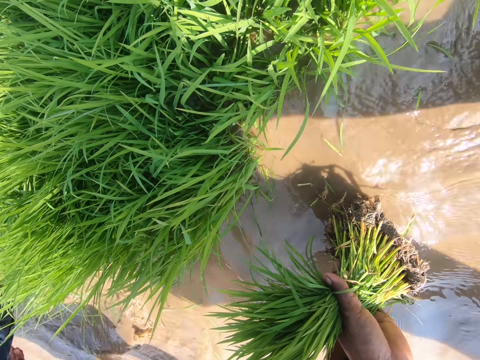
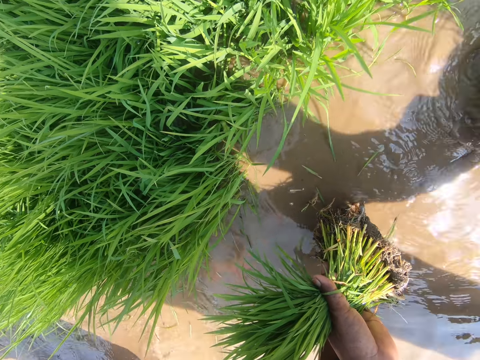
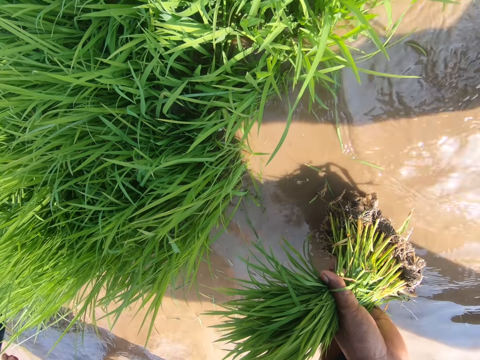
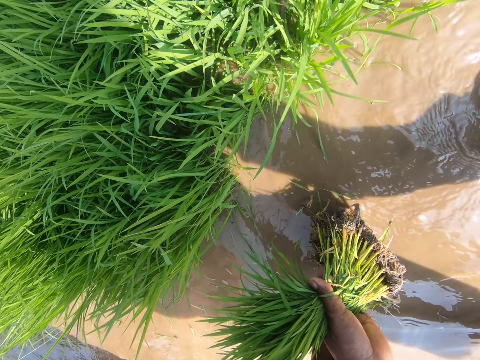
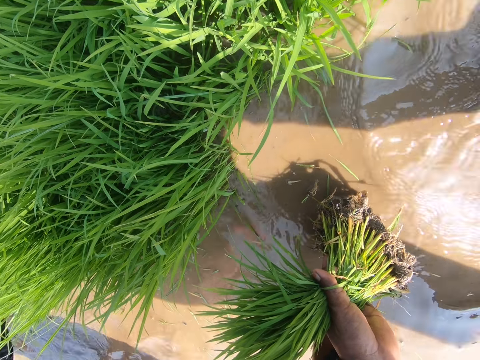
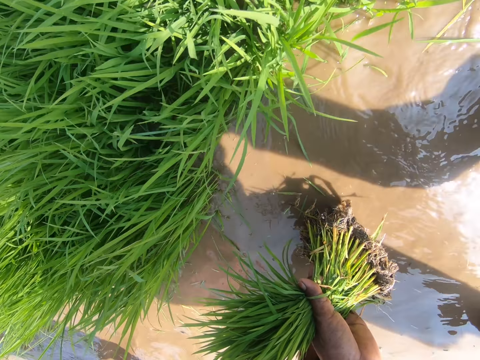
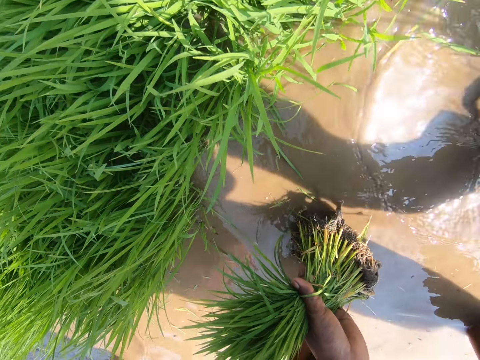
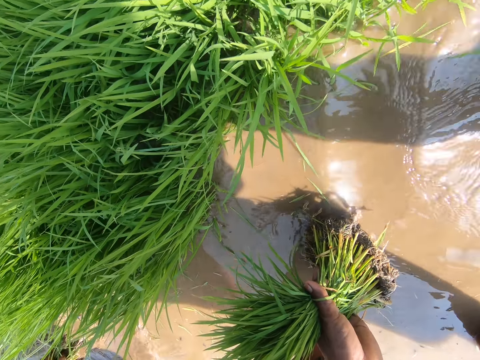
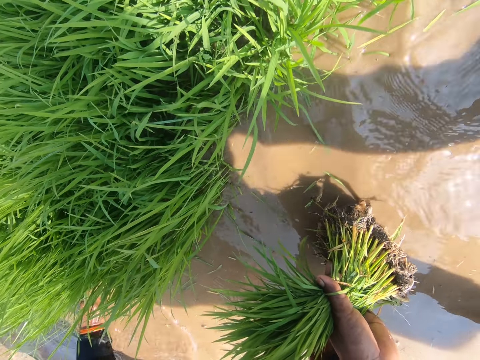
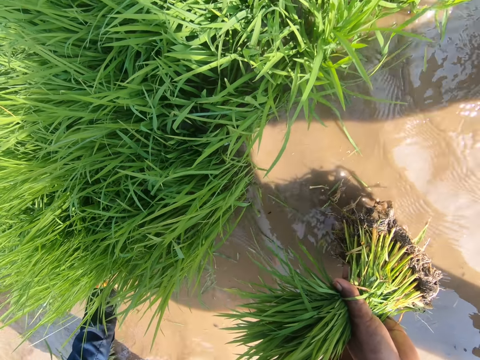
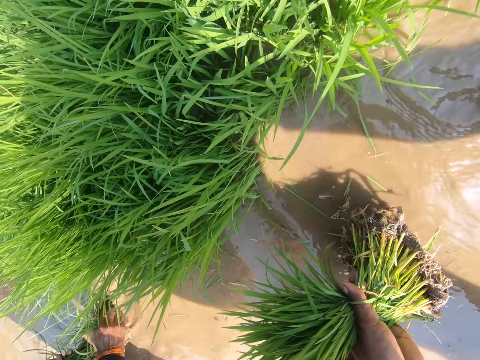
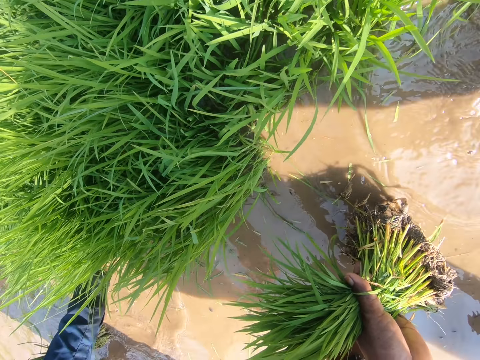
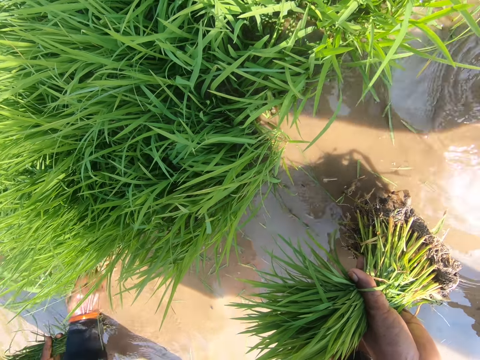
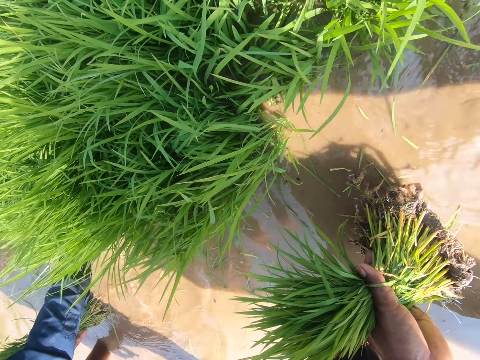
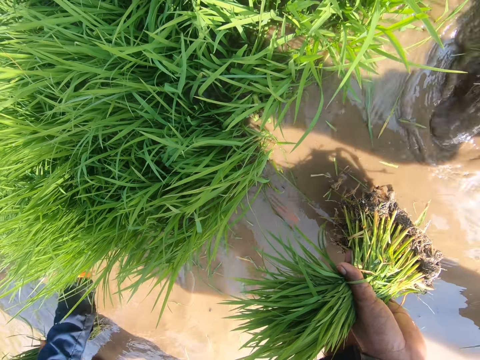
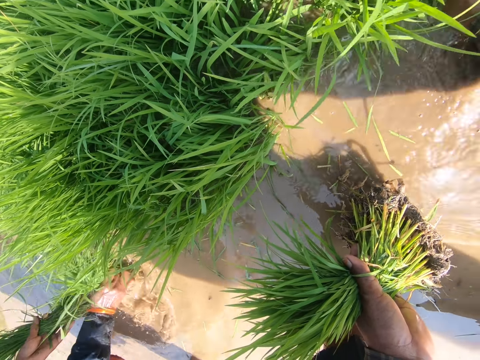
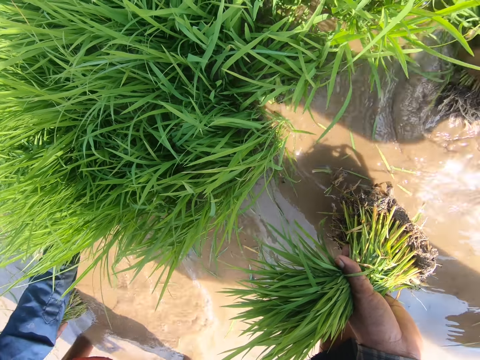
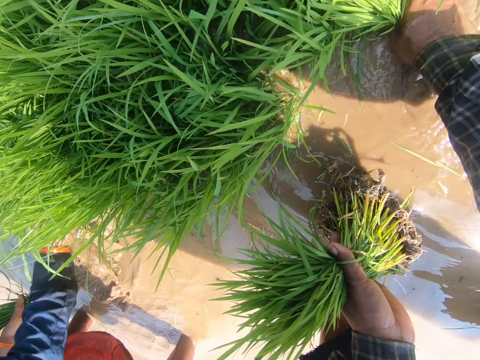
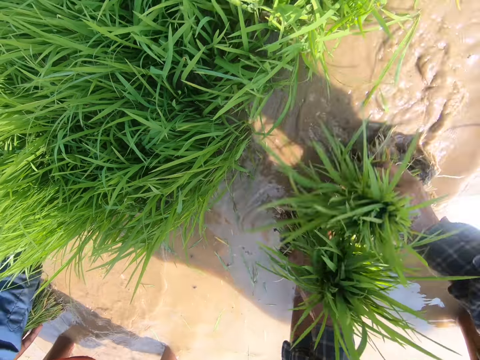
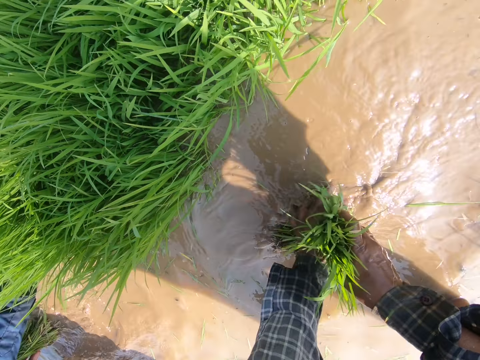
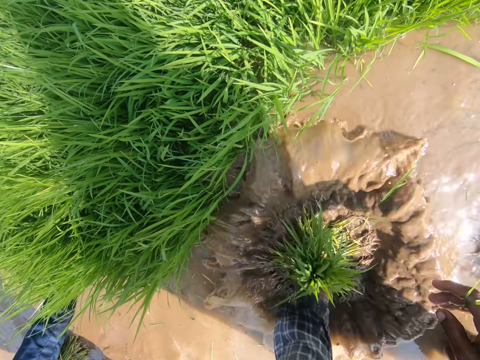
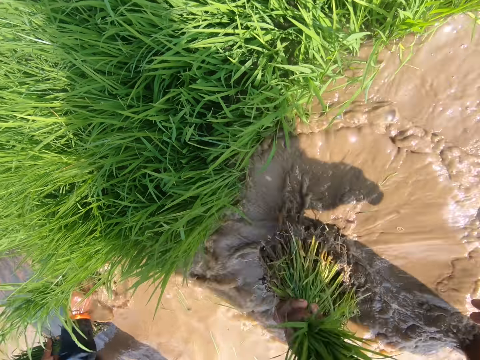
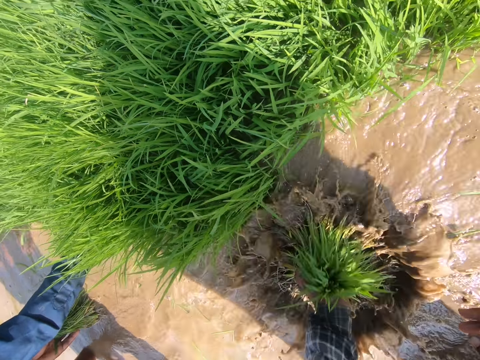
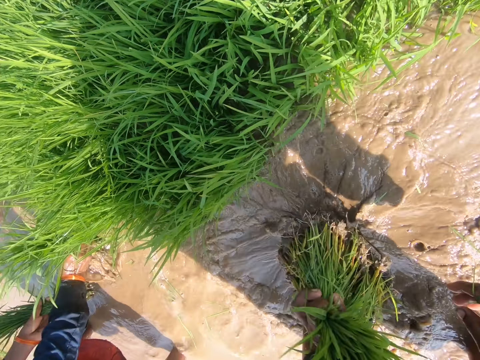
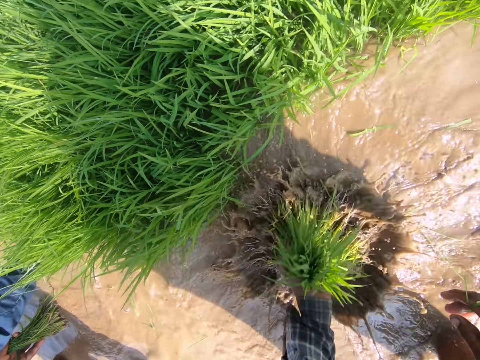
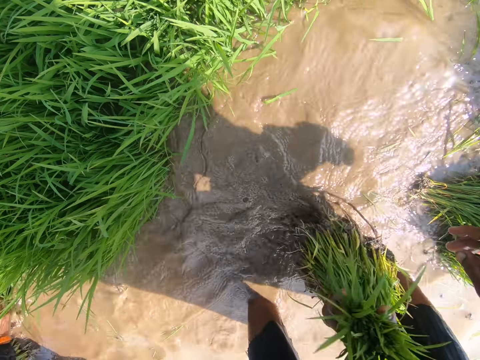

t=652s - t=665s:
The camera wearer washes grasses with water. They uproot weeds.

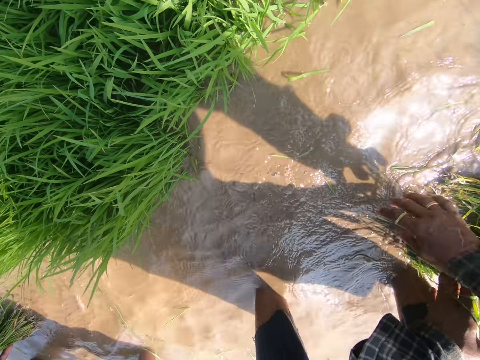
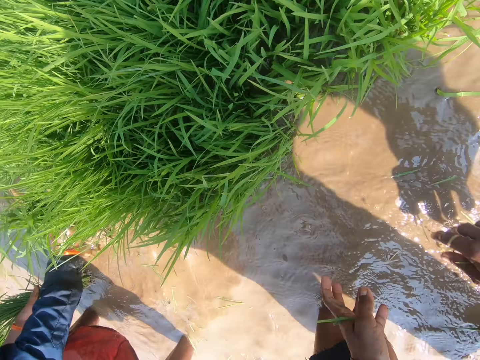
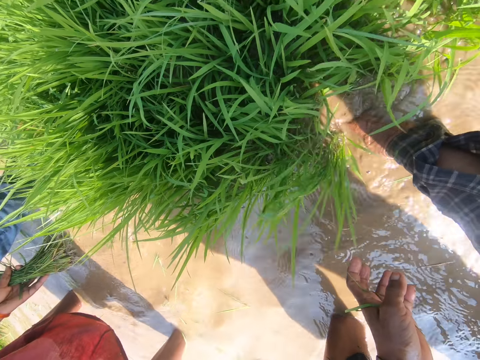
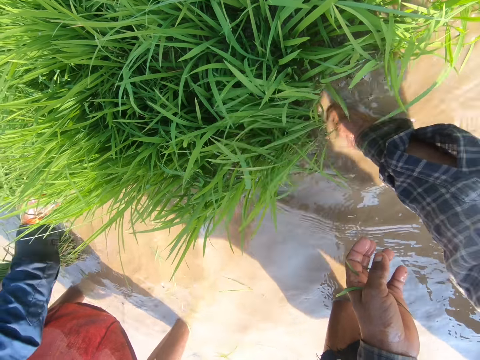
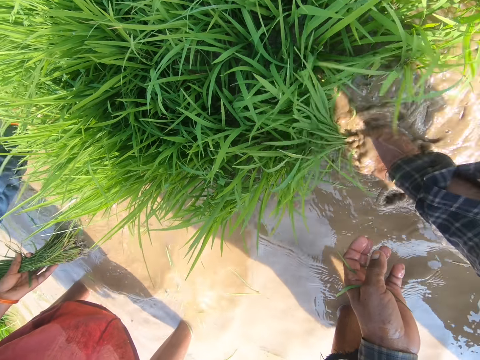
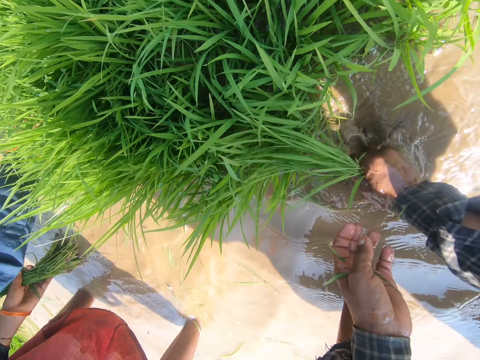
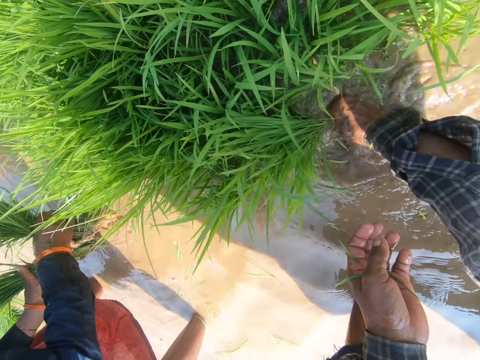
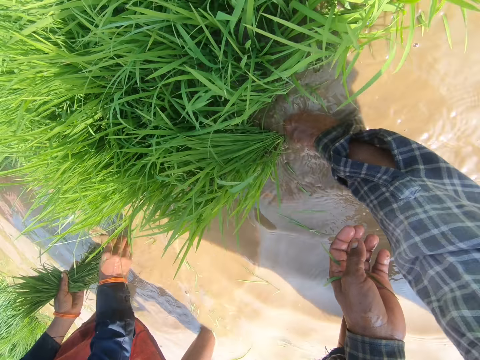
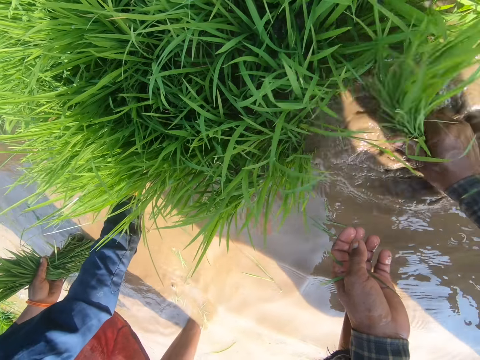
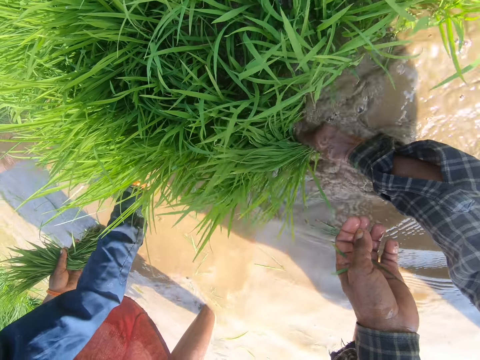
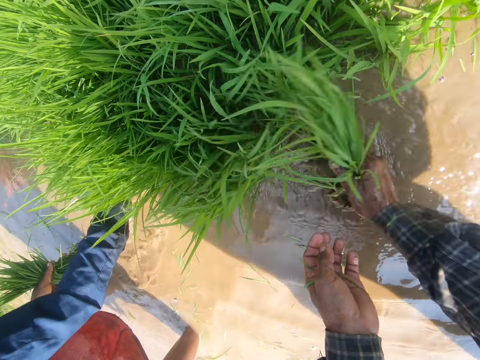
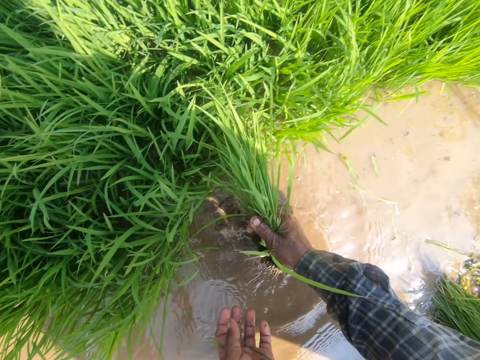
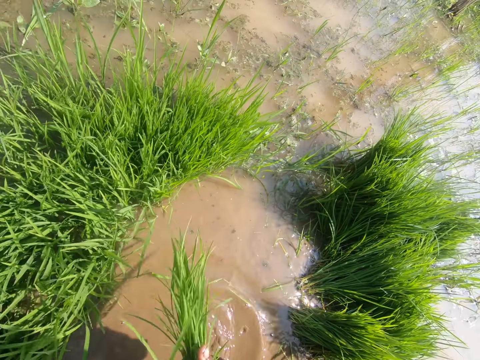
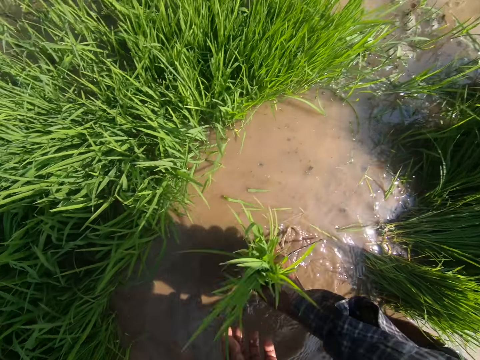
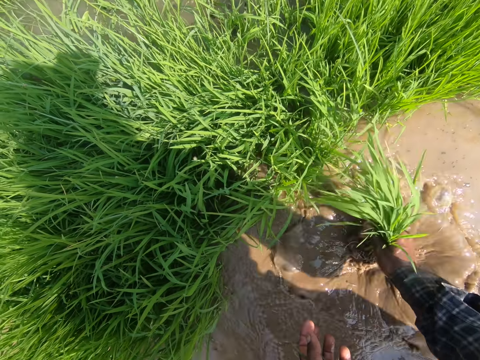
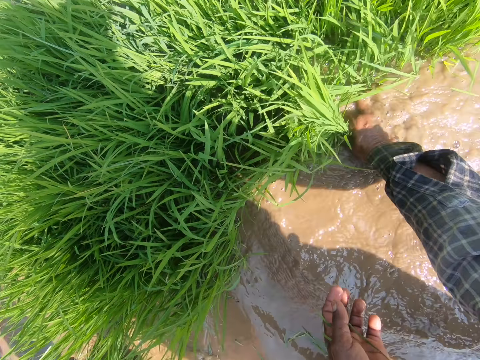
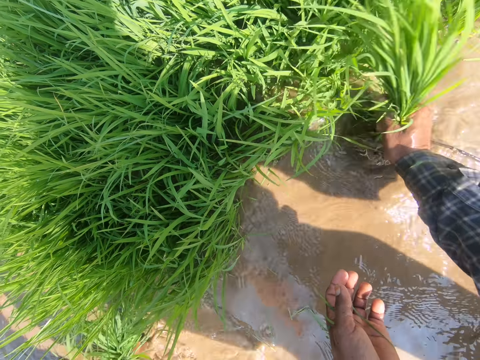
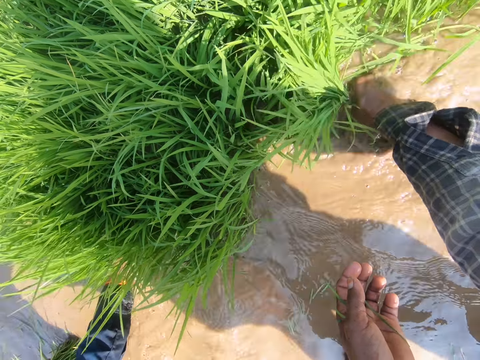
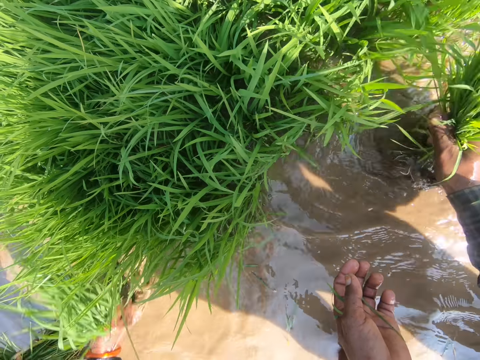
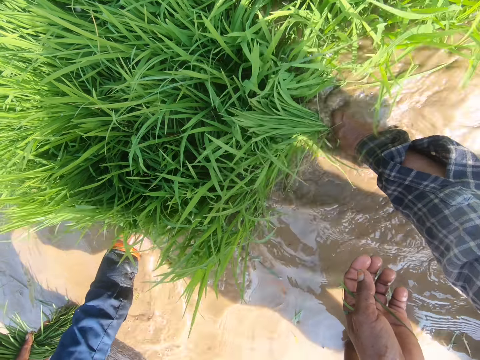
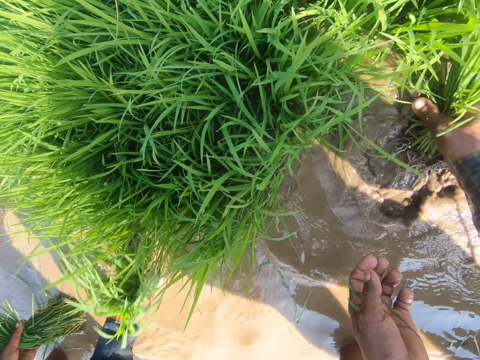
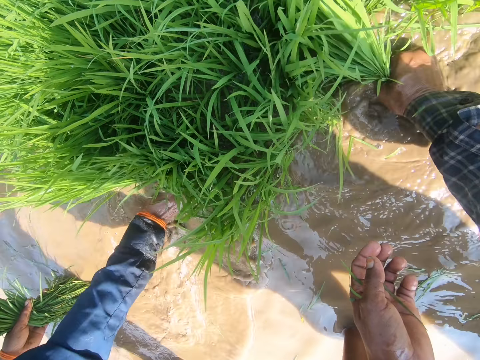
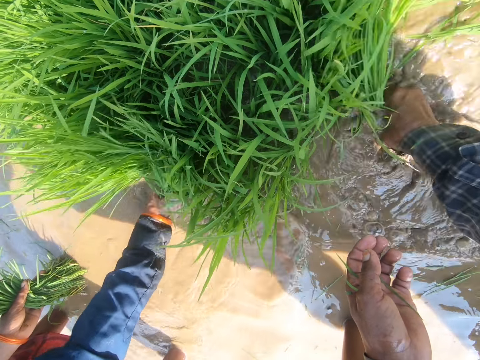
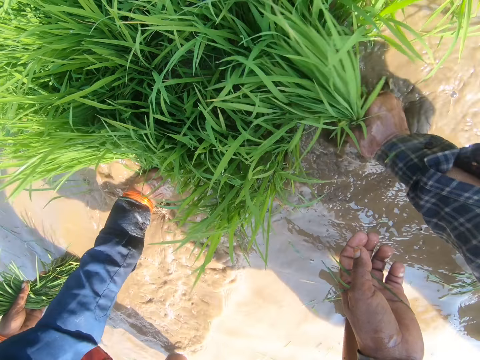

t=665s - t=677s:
The camera wearer drops the grasses aside. They pull the grasses. They wash the grasses with water. They pull the grasses.

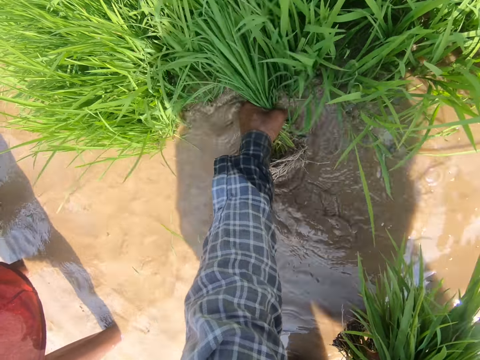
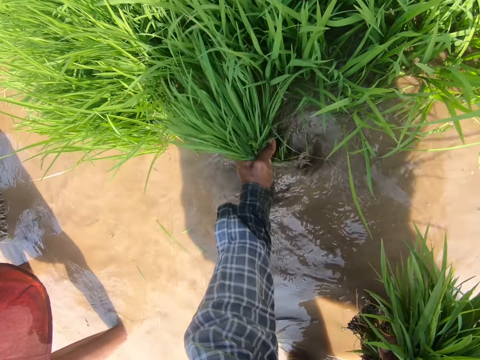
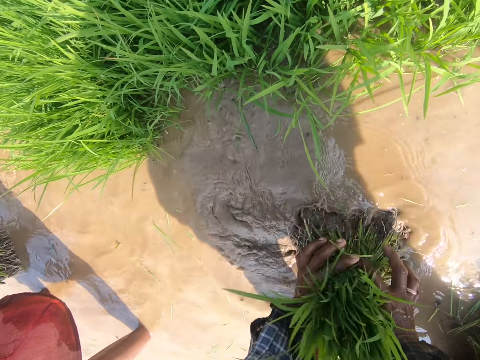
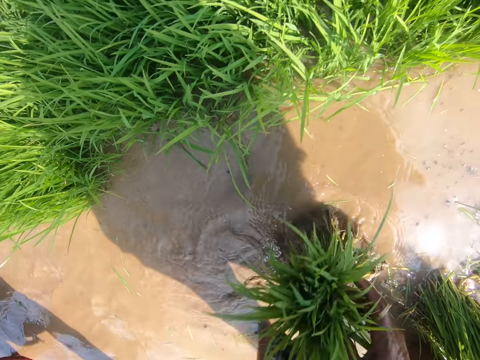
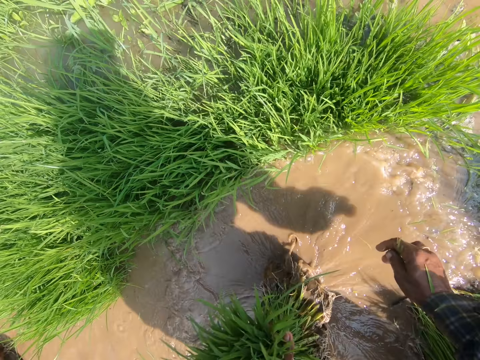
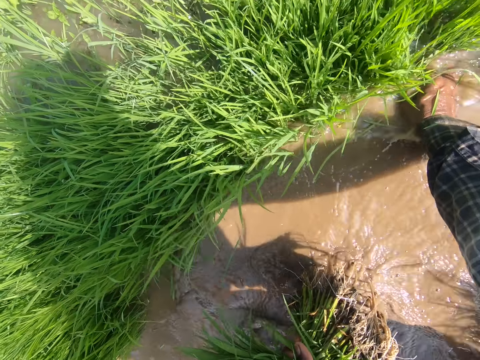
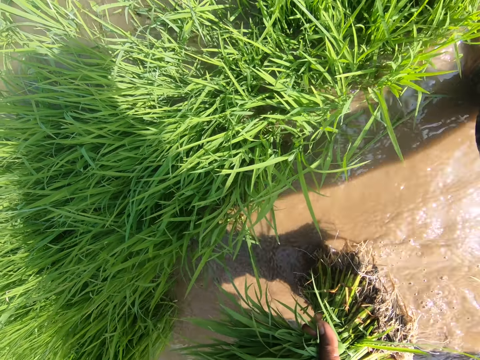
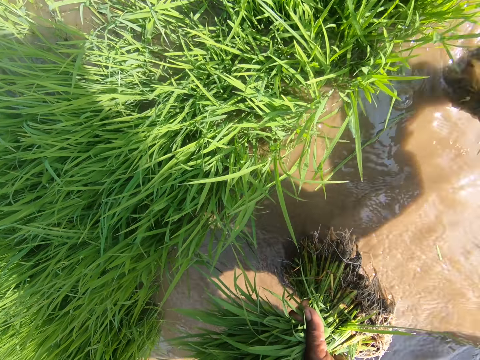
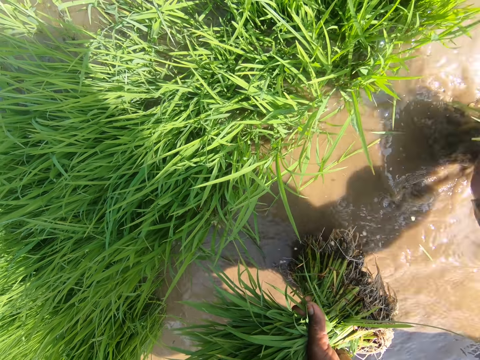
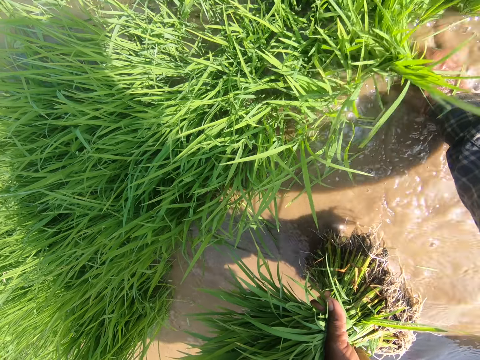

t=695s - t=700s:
The camera wearer washes grasses with water. They pull the grasses.
